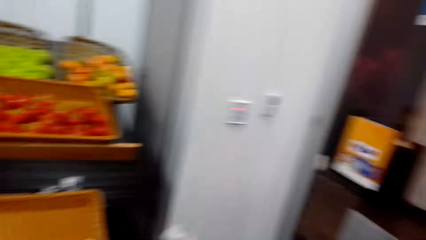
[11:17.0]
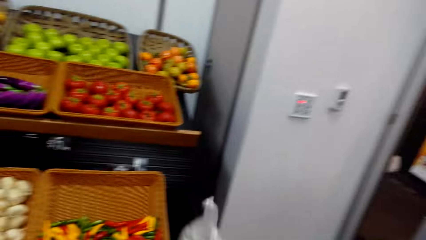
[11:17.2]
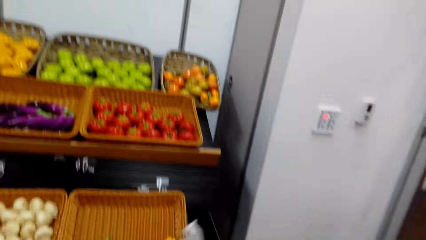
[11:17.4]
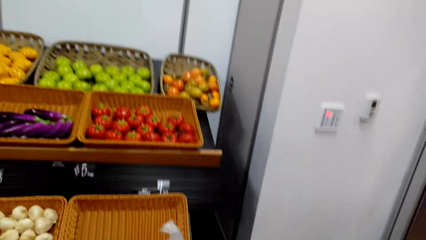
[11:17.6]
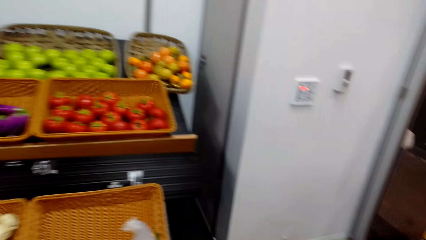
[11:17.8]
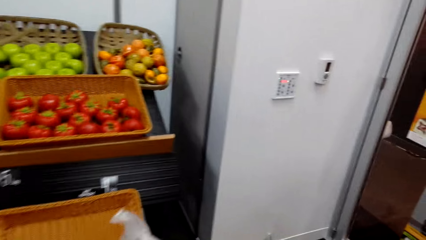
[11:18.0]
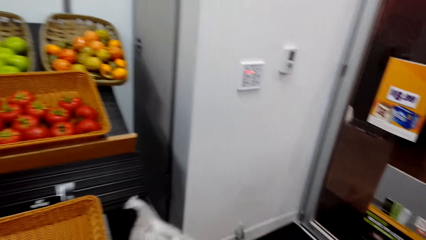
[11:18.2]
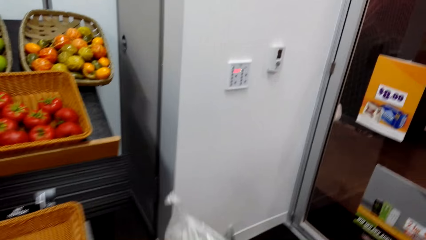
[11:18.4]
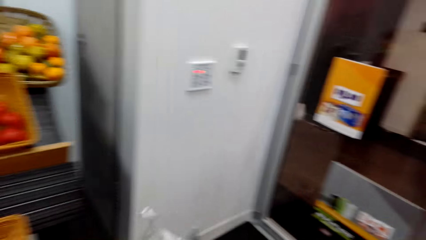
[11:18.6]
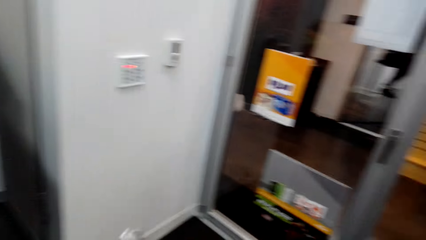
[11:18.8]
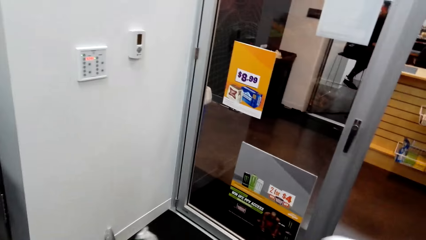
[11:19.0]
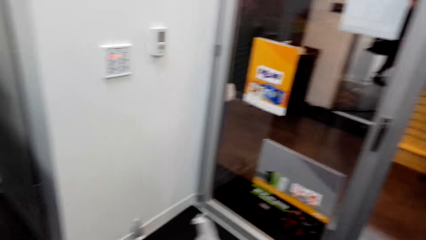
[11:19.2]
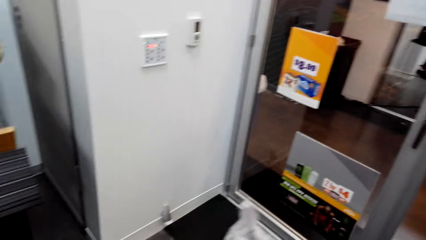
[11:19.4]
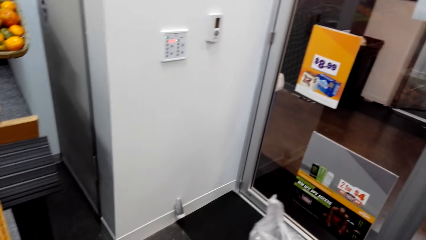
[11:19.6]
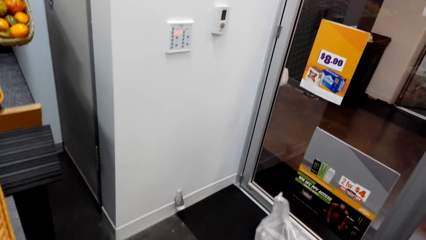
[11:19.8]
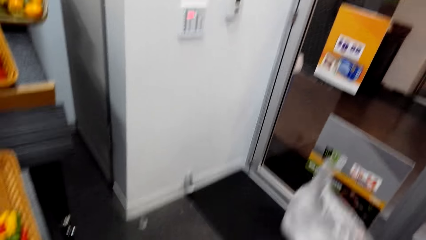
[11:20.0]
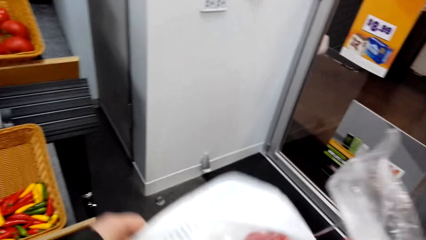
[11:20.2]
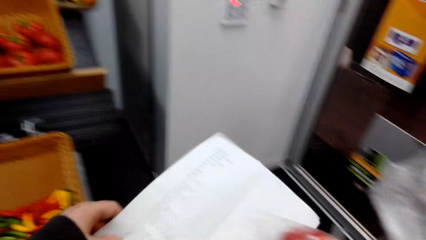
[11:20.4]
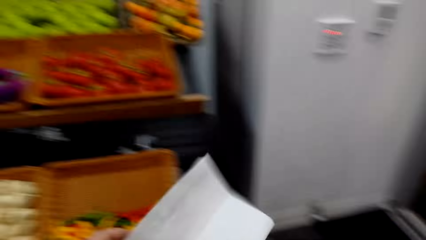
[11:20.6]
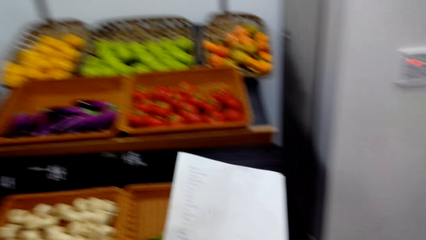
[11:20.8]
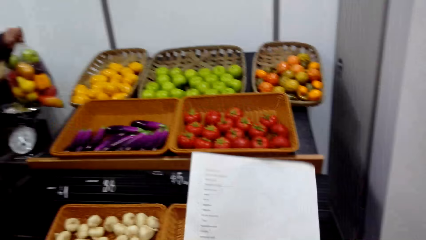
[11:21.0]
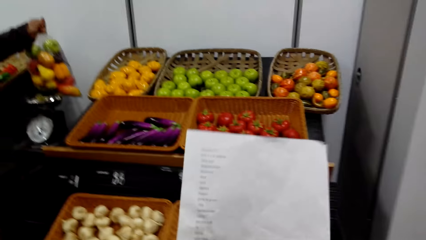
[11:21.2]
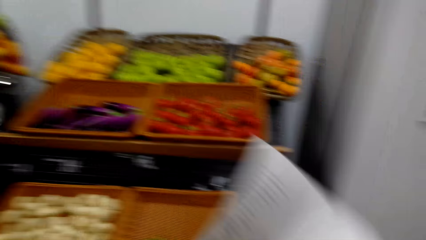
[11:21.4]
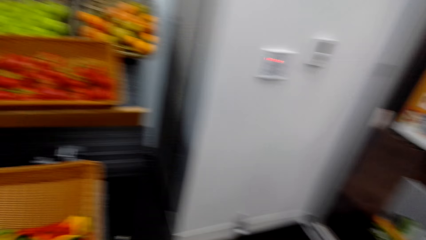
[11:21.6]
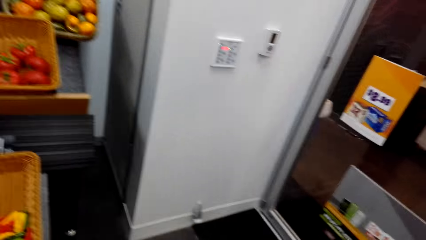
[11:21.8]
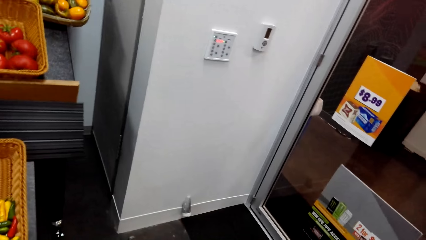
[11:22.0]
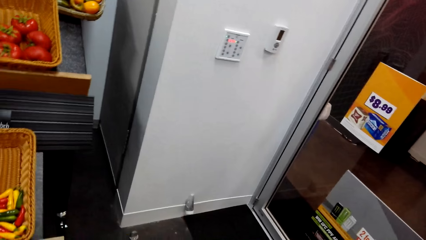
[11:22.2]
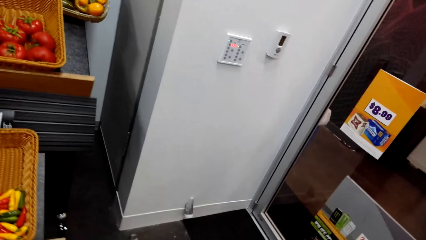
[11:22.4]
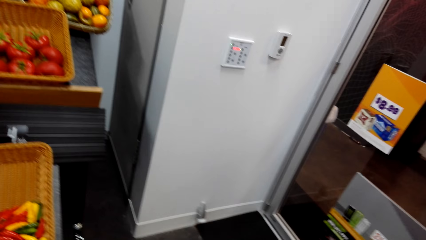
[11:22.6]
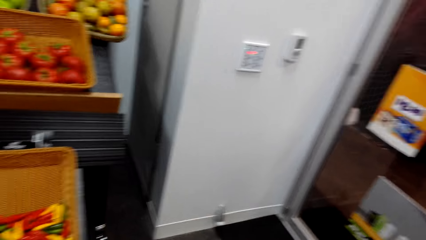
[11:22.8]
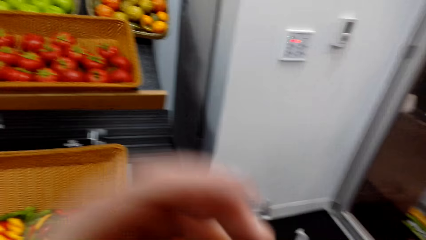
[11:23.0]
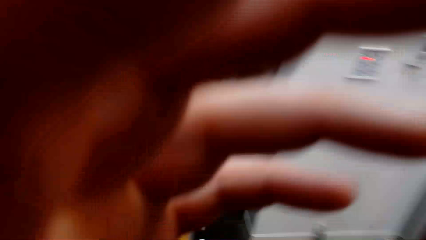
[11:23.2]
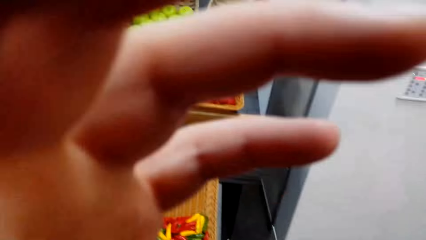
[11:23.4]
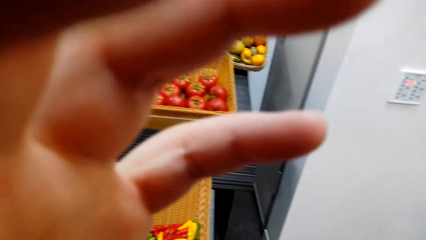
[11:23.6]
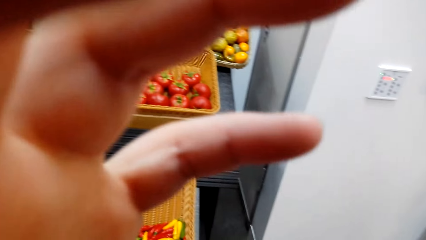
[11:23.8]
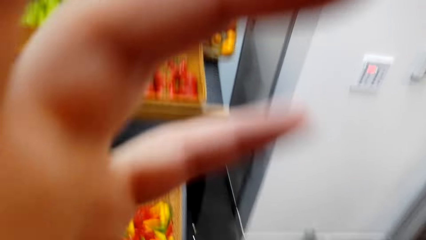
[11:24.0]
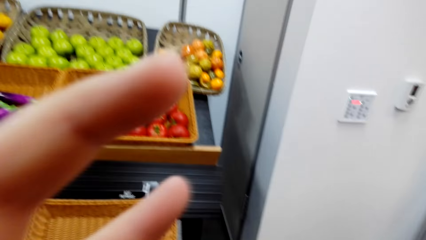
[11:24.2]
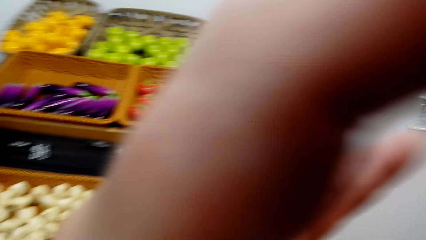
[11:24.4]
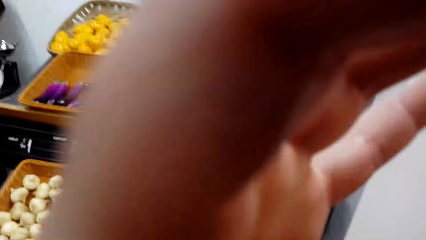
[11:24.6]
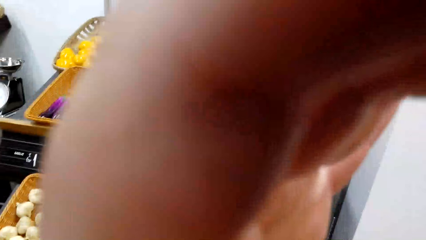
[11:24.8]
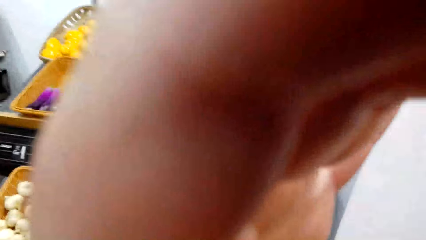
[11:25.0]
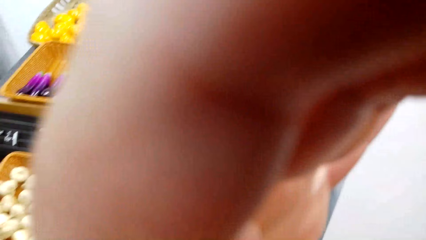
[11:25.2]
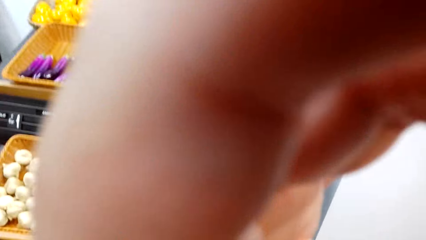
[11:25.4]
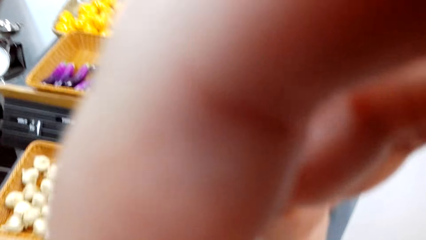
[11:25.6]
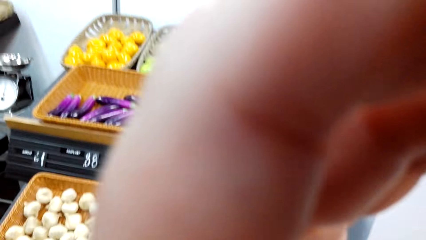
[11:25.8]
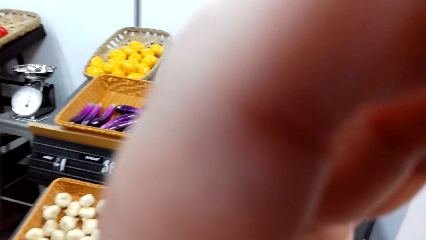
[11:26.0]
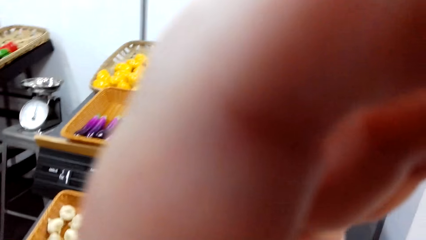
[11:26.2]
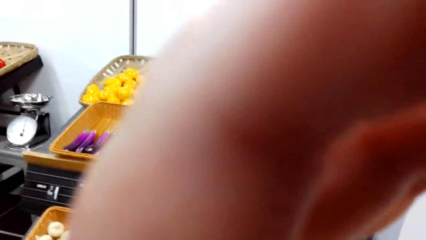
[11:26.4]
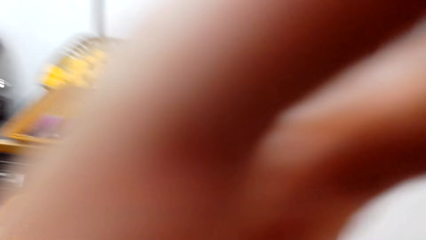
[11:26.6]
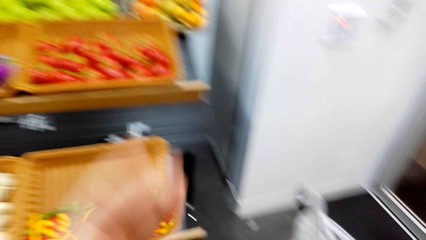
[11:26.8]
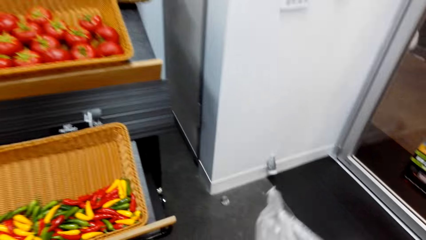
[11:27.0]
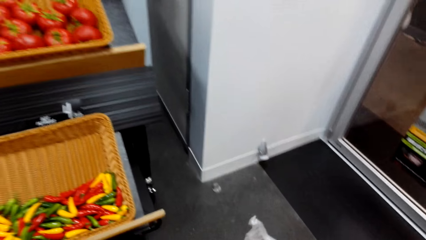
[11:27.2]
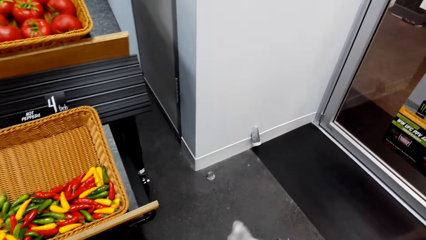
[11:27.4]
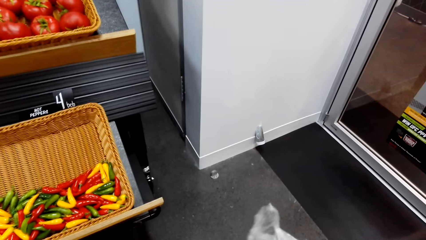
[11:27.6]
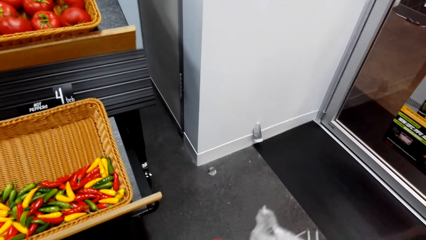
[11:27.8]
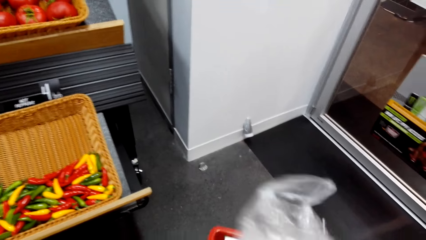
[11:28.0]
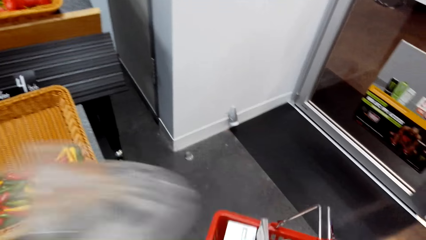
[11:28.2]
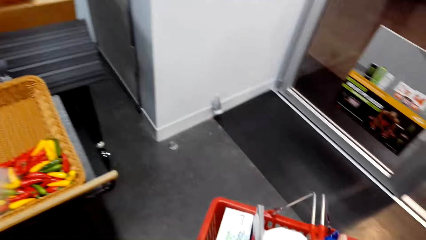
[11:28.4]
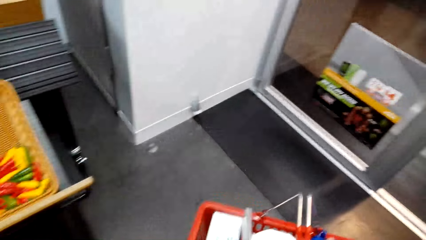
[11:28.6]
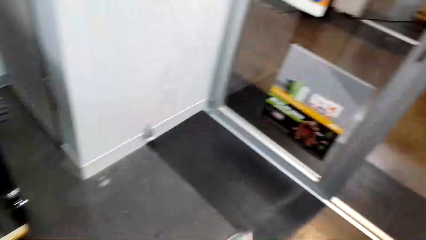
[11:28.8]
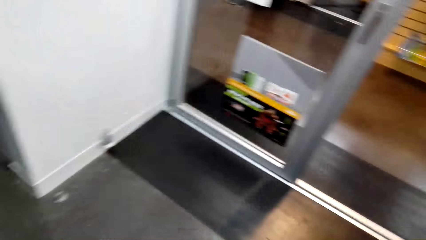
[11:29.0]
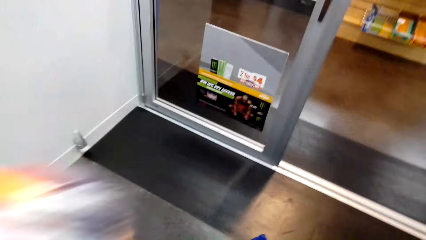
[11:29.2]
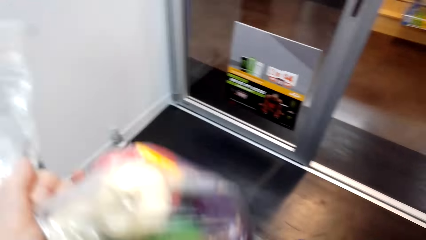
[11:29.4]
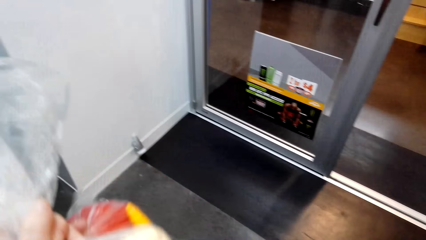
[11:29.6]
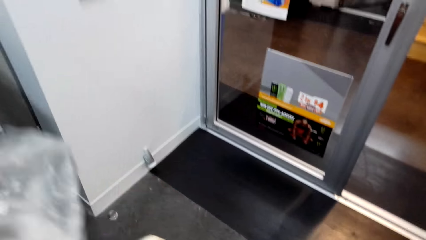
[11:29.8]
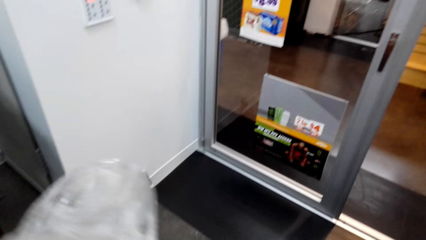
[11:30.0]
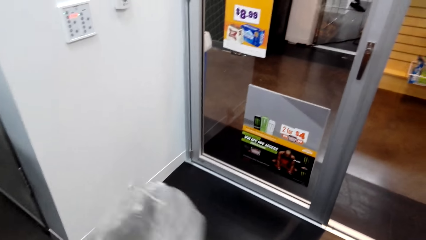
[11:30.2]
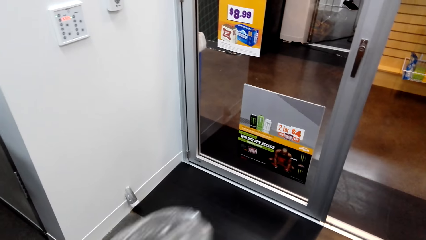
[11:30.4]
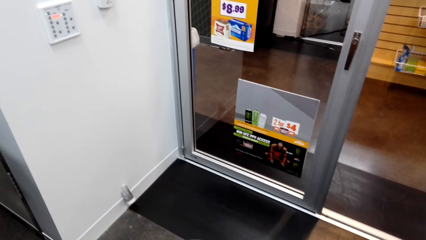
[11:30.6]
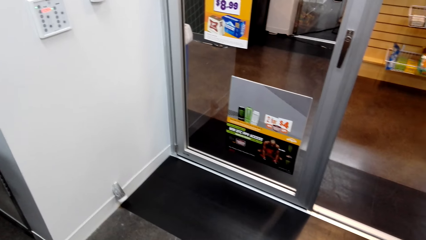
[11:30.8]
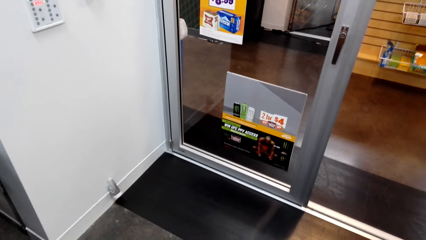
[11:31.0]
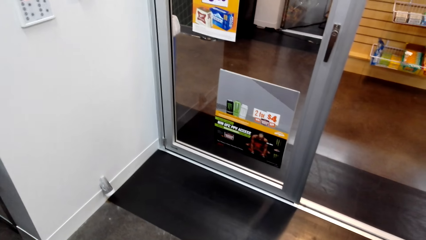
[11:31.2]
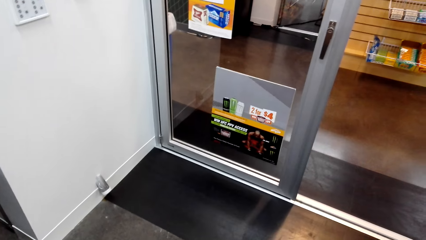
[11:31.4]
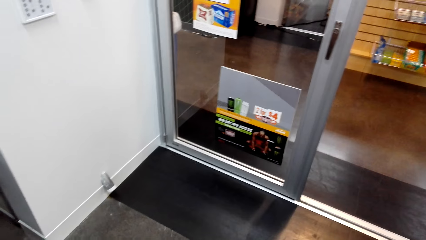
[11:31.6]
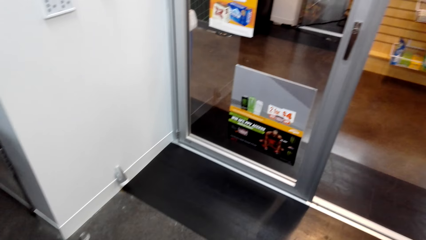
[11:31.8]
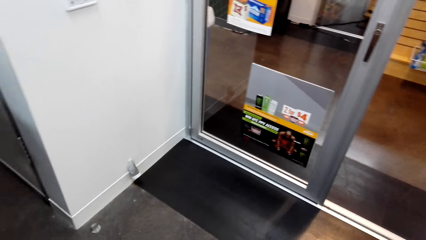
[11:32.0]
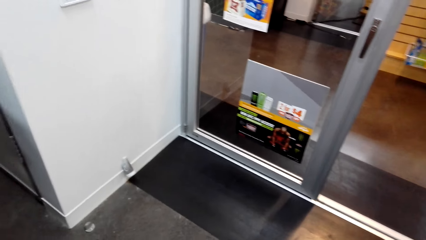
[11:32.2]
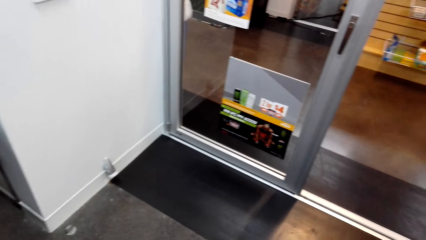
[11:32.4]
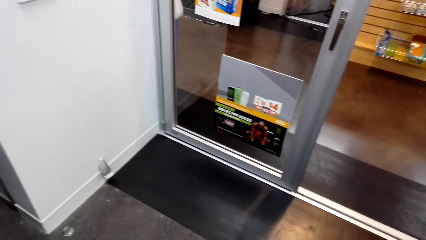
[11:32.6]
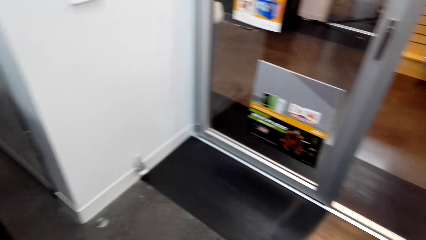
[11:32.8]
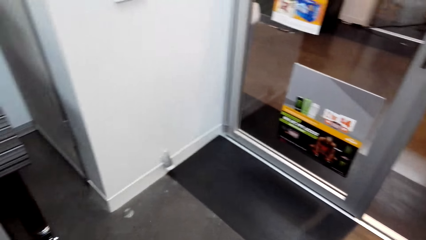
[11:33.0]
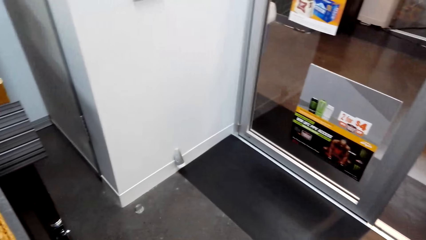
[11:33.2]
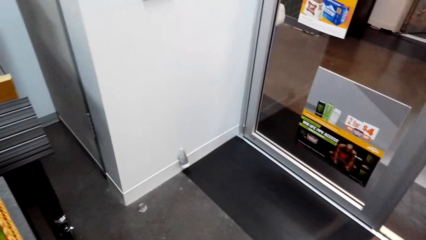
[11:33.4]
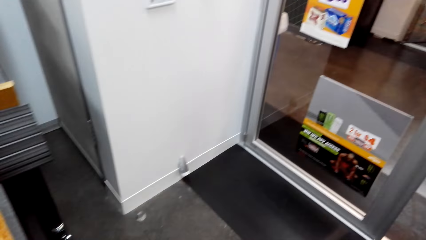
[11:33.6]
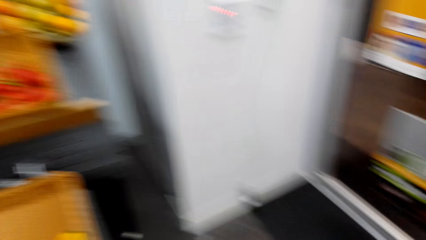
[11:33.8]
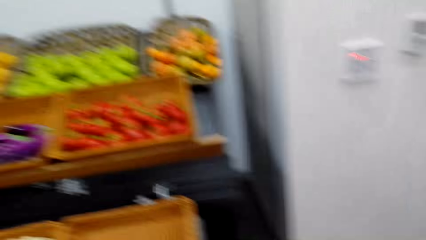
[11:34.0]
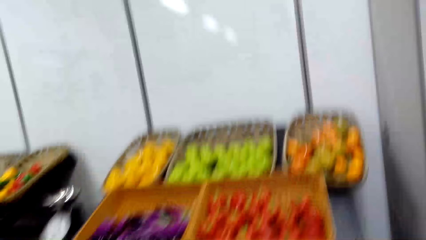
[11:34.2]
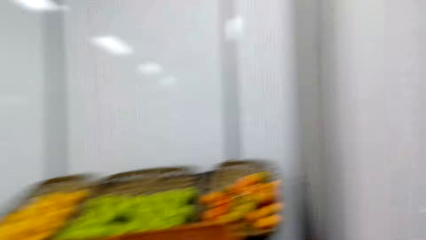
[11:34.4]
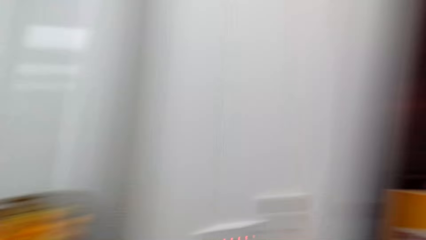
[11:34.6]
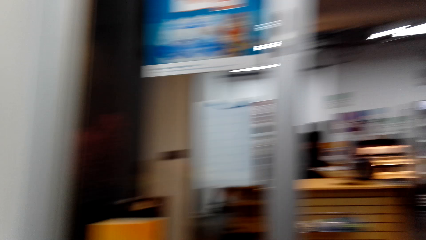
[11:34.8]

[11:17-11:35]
The camera wearer does something. They touch the camera. They put the paper in the trolley.
